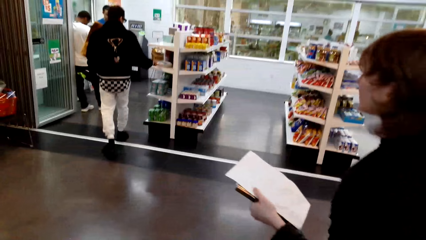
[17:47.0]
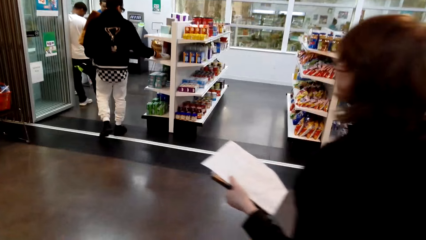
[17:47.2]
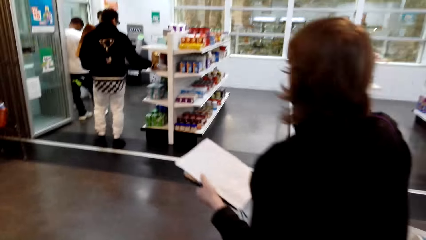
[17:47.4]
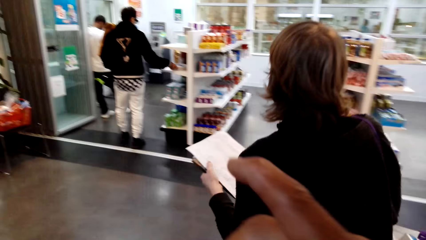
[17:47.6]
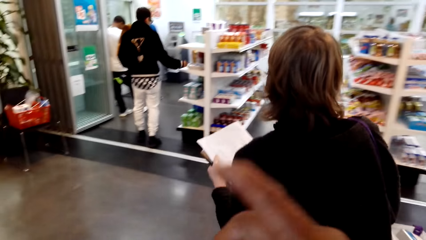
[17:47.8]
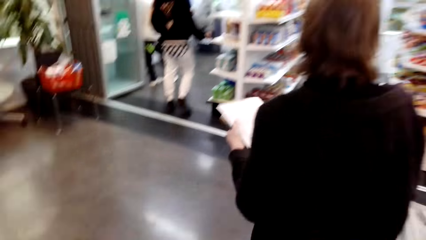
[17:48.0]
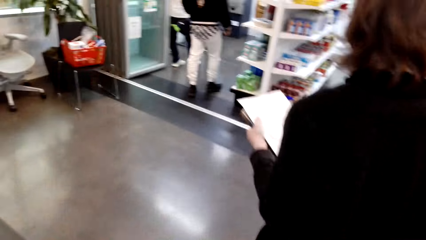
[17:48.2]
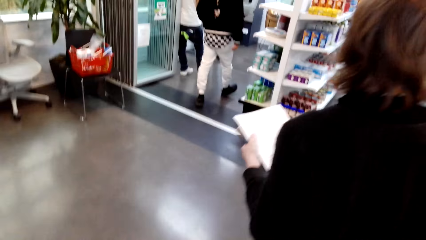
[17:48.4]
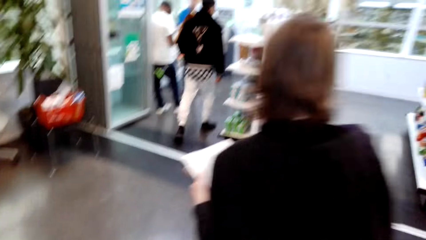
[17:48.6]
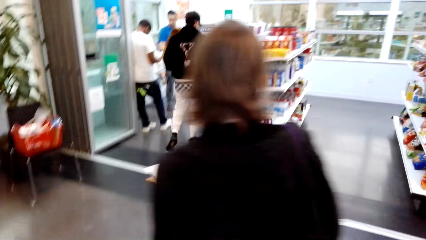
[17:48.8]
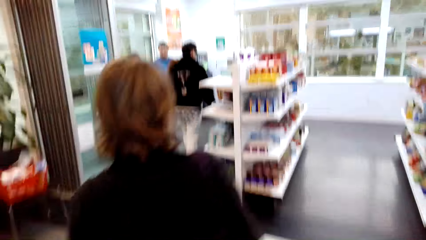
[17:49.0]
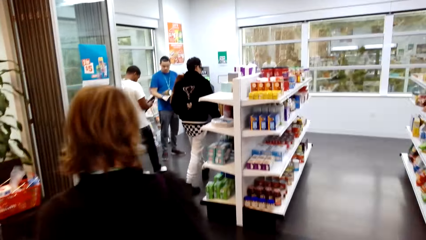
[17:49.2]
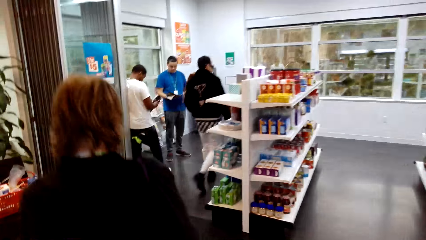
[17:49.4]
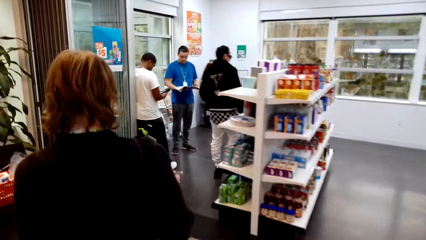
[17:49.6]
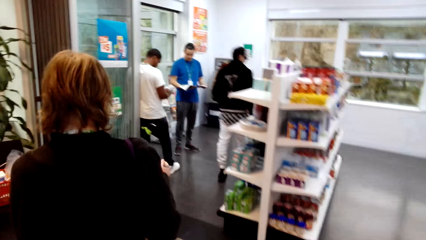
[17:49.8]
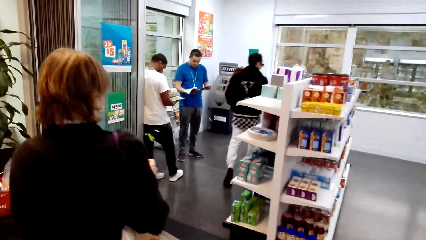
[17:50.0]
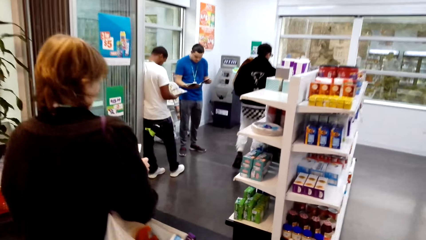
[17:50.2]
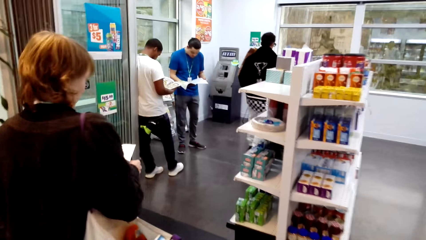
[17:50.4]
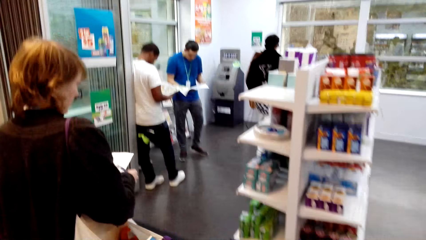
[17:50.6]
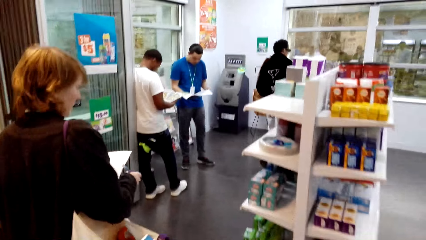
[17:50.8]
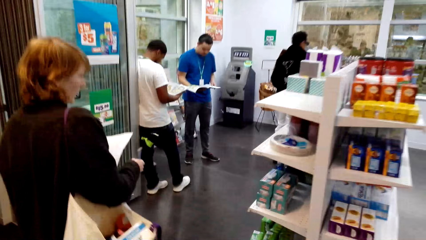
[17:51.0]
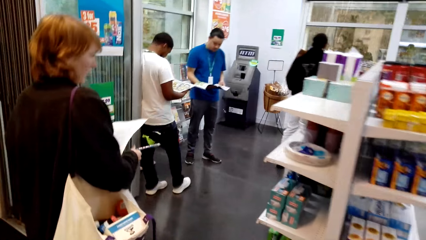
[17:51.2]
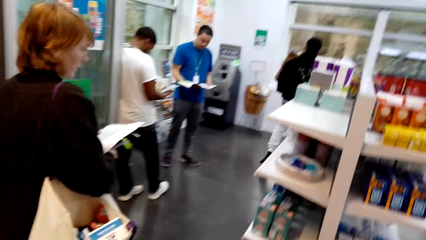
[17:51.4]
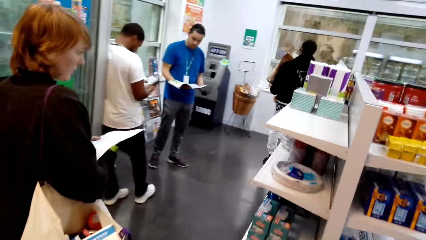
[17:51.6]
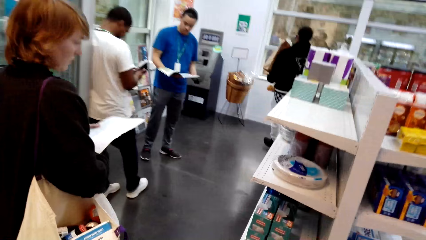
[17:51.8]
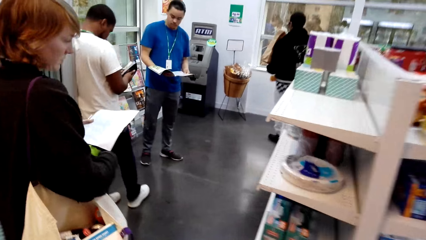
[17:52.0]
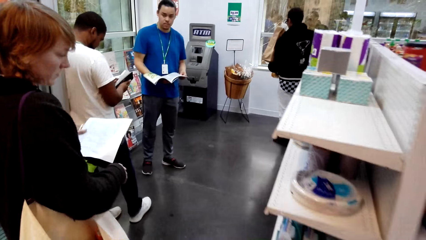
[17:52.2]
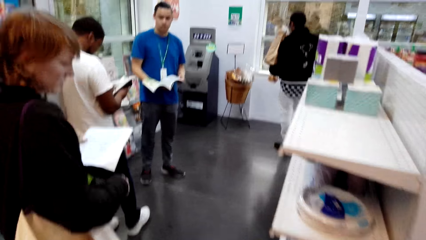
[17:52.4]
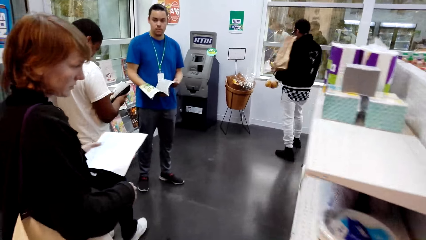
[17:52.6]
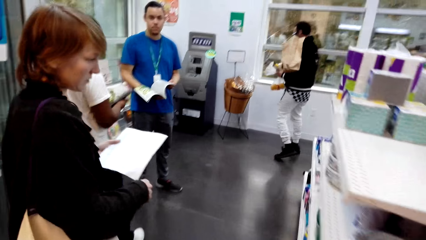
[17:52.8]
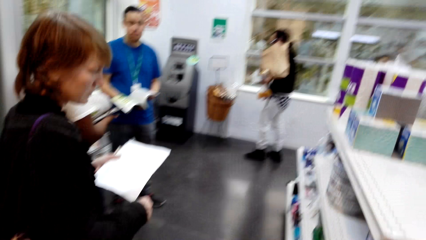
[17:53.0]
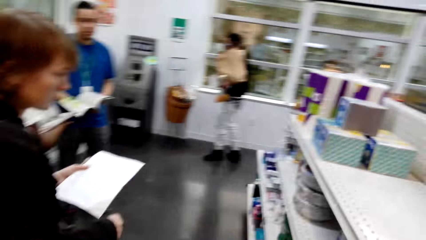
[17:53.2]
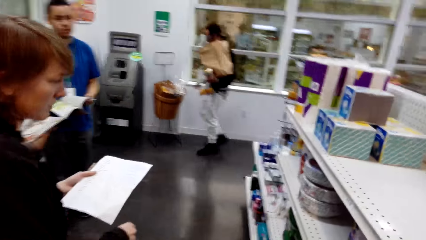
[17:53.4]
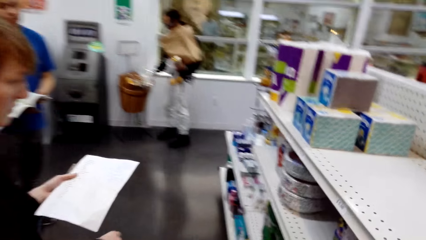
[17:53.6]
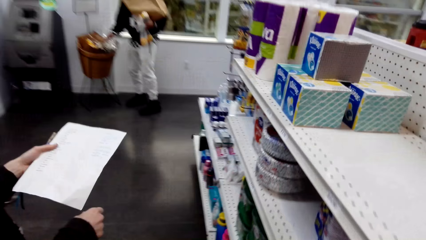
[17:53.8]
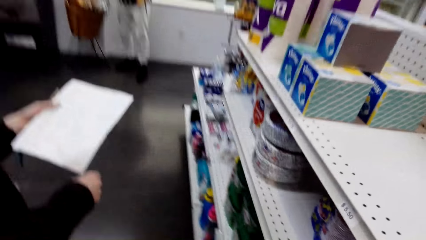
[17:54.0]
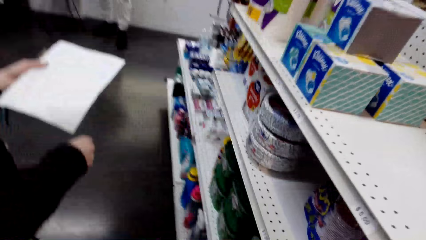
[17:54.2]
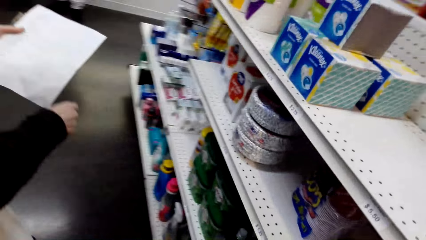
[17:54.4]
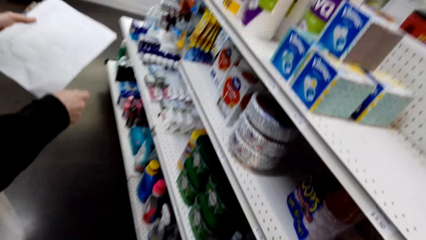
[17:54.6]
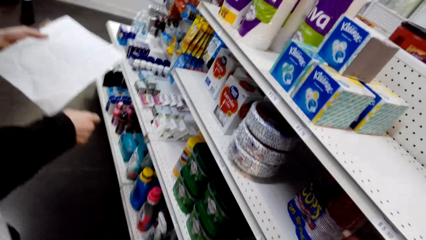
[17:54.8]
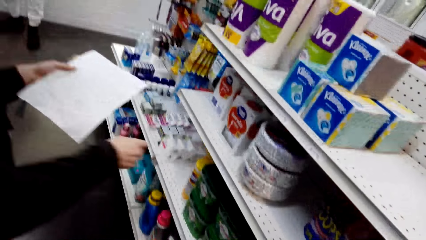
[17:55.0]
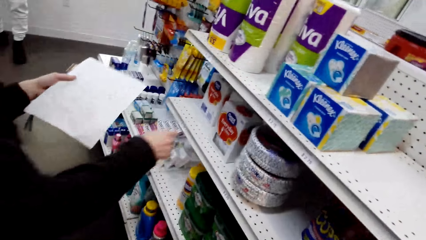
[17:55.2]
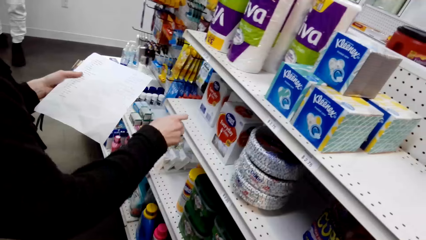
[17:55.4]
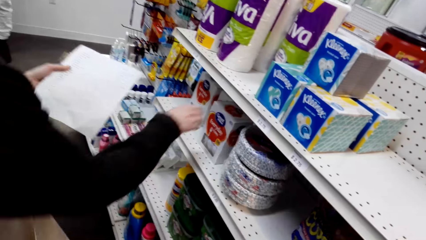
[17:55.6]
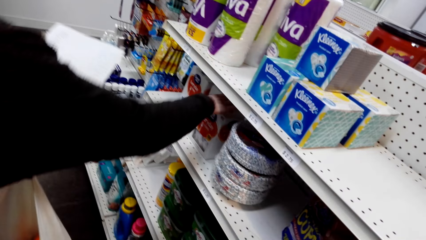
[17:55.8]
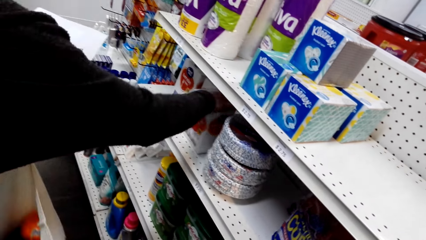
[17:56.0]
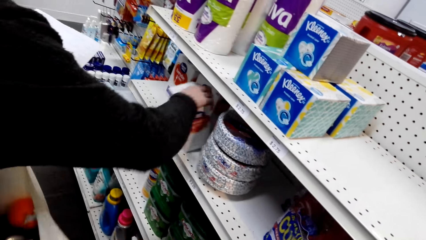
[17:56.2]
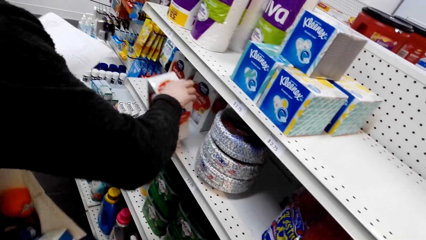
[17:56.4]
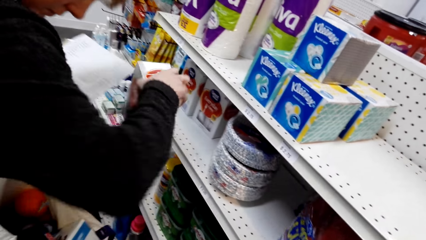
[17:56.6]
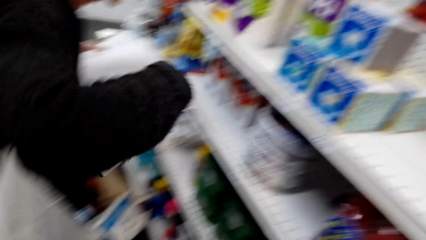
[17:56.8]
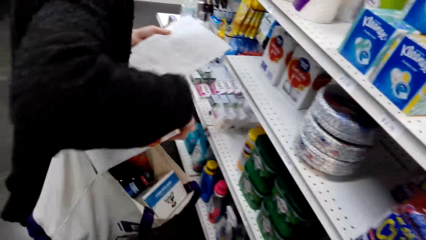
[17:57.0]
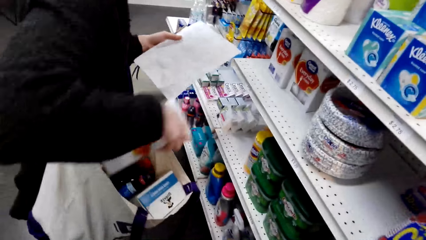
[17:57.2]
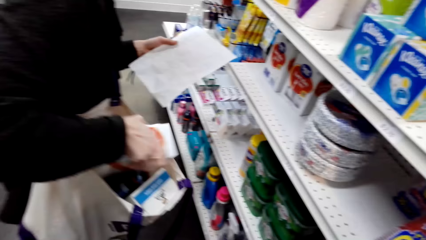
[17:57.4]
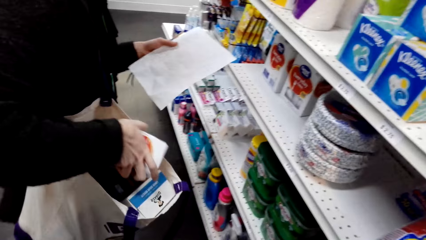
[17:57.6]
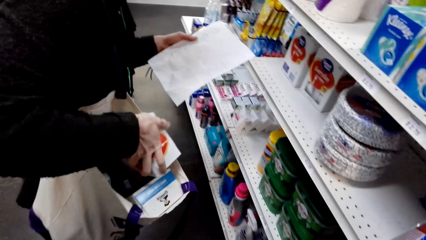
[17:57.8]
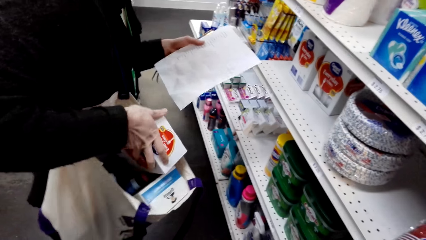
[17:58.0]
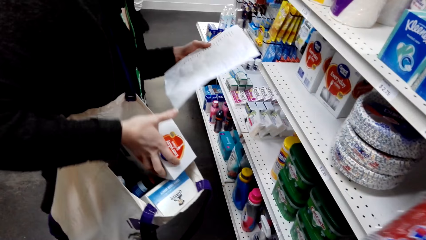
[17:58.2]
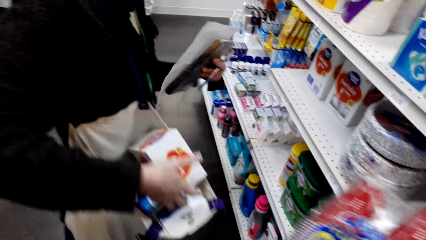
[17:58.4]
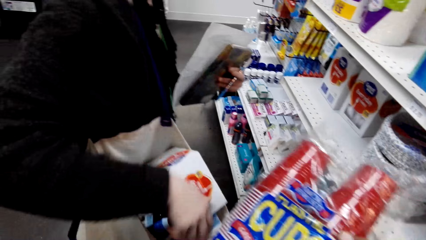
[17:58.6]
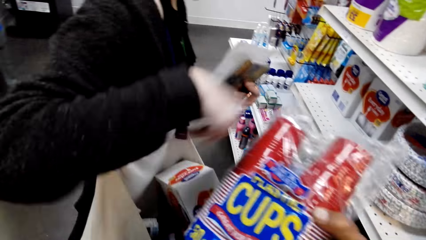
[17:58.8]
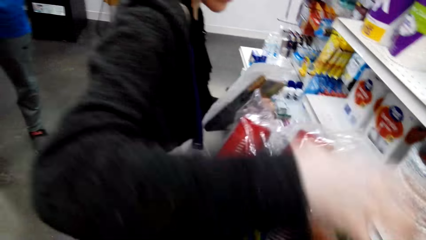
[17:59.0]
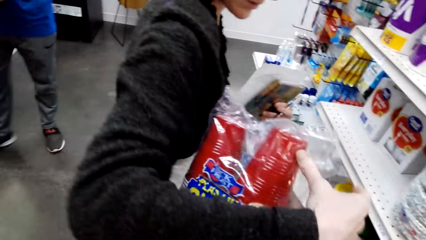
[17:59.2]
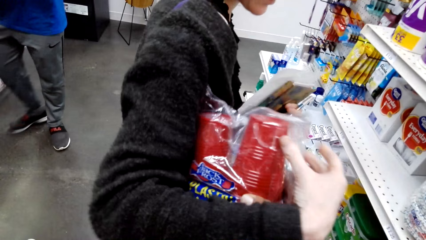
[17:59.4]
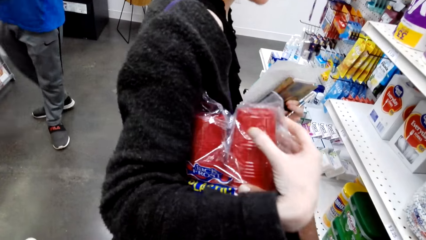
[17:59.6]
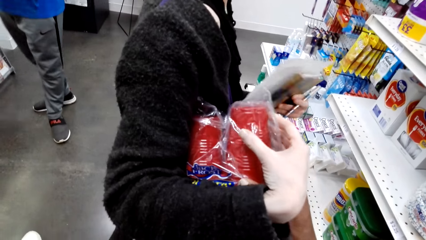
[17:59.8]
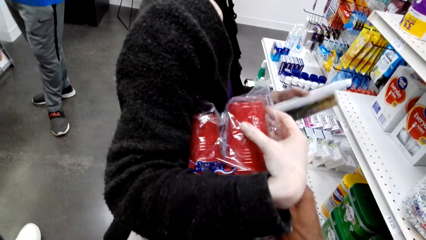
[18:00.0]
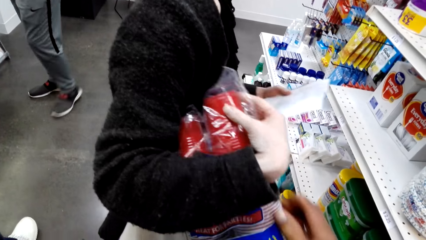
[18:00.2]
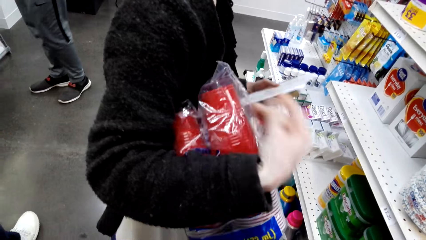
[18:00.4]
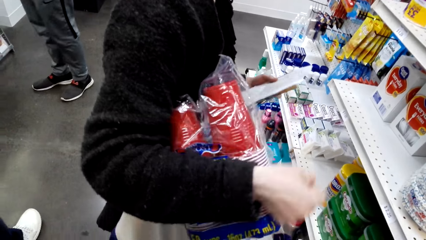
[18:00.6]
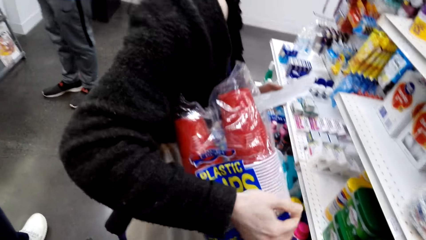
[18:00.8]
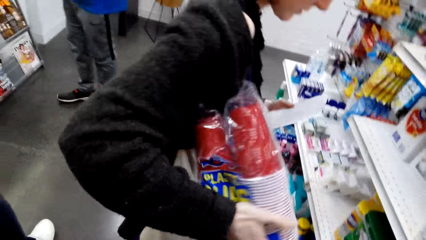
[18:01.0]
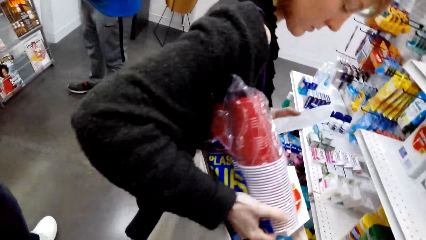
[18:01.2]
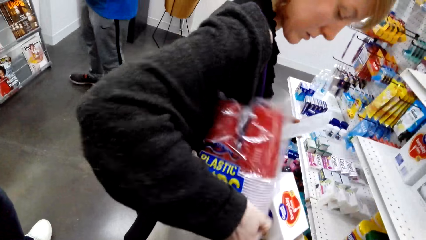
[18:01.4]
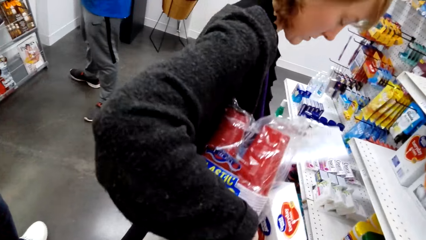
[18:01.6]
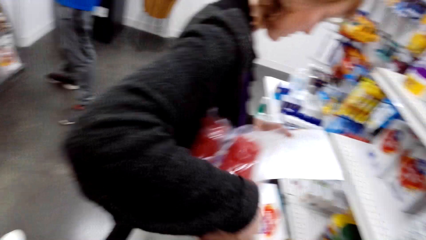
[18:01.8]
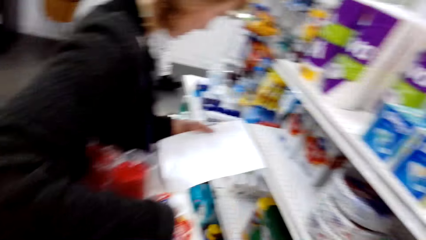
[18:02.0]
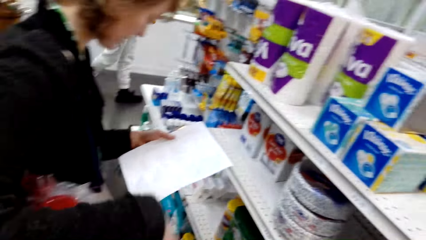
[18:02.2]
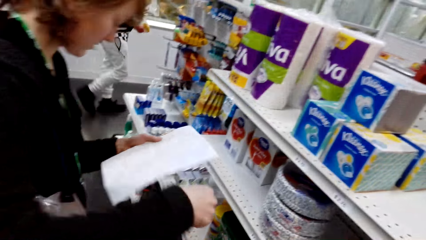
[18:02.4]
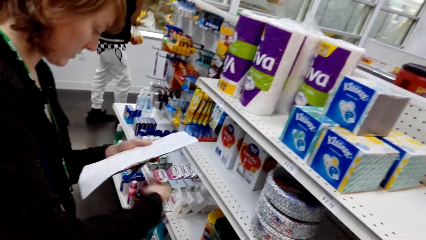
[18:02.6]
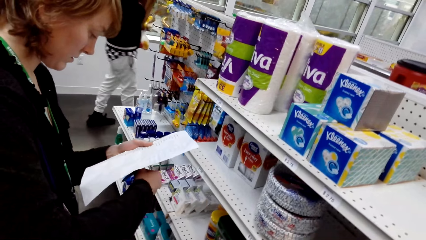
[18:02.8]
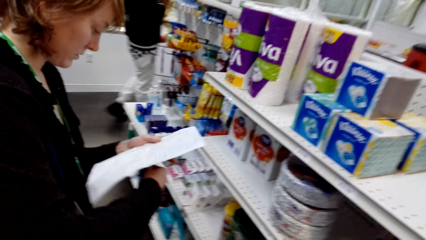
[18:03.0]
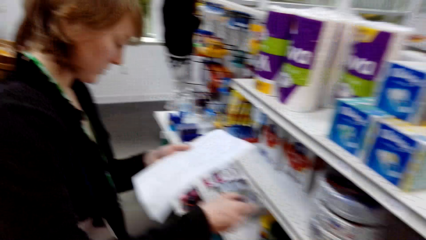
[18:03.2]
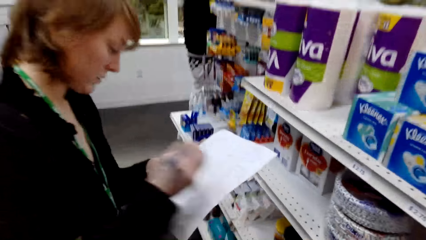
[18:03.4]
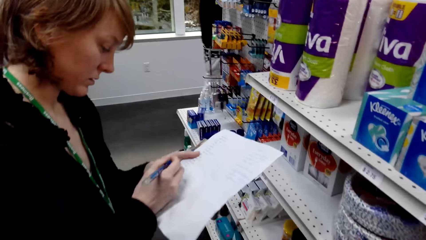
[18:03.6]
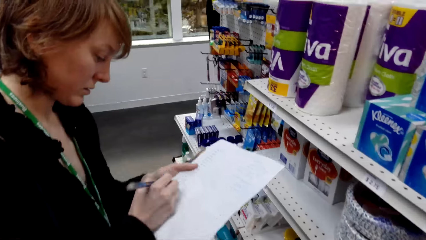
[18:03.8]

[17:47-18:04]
A lady walks around and holds the paper. The camera wearer walks around. They walk and look at the shelves. They talk with the lady. The lady picks something, holds the paper and puts something inside the bag. The camera wearer talks with the lady and holds plastic cups. The lady holds the plastic cups. The camera wearer talks with the lady and gives the lady the disposable cups.
